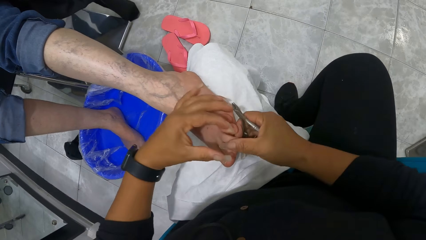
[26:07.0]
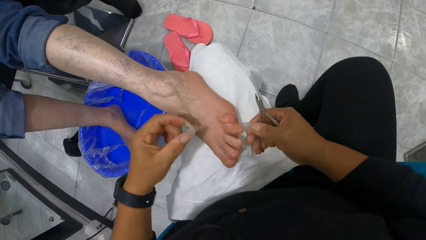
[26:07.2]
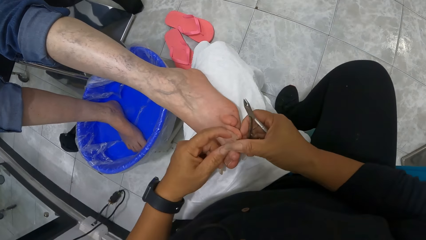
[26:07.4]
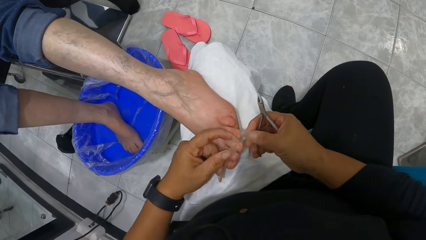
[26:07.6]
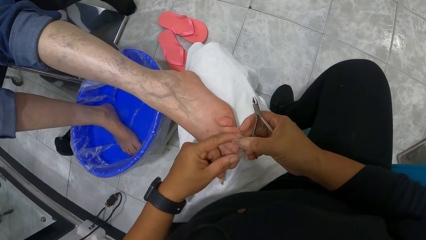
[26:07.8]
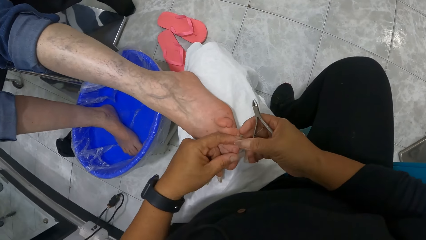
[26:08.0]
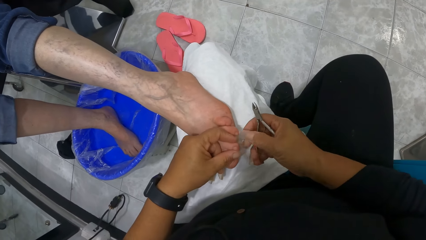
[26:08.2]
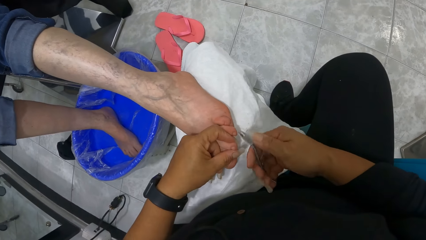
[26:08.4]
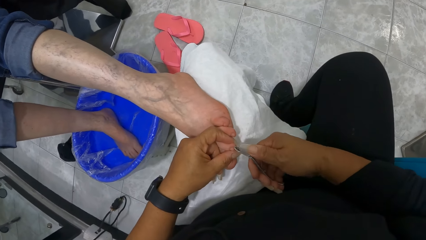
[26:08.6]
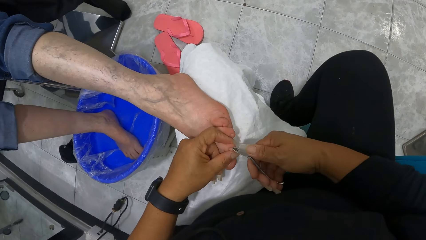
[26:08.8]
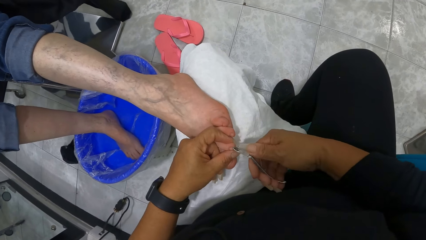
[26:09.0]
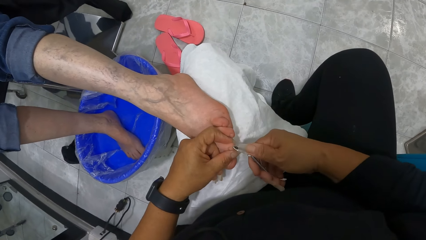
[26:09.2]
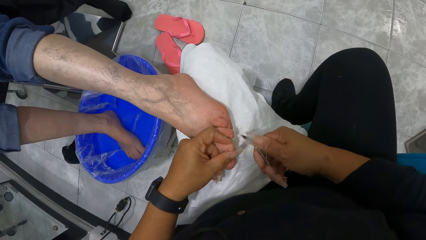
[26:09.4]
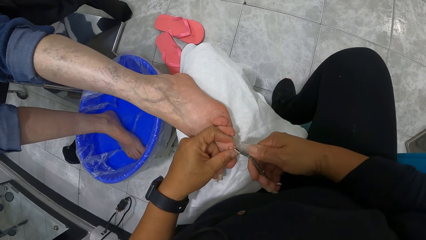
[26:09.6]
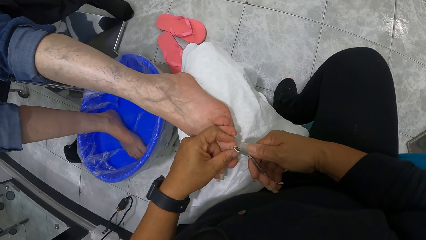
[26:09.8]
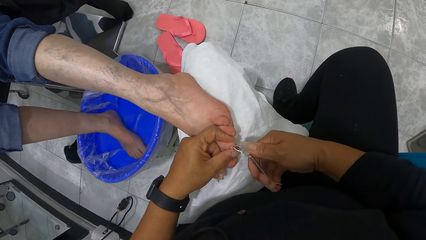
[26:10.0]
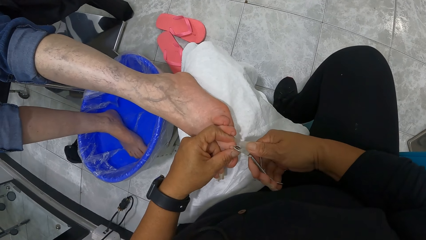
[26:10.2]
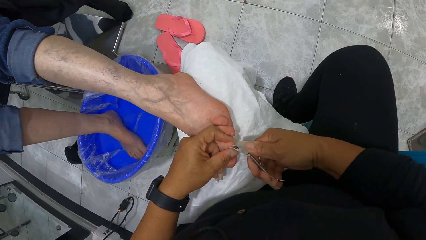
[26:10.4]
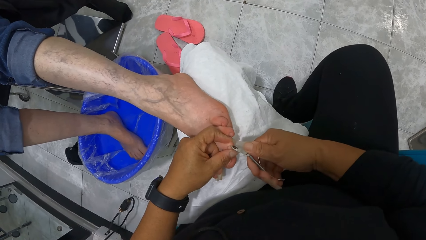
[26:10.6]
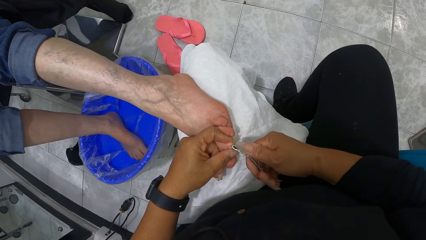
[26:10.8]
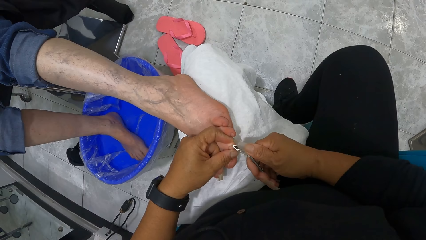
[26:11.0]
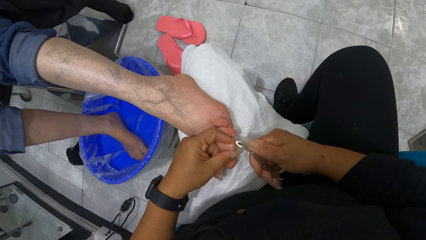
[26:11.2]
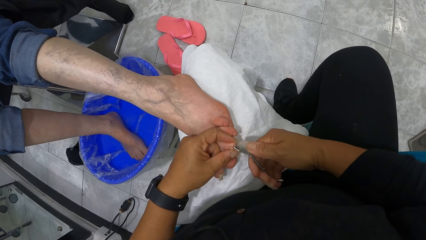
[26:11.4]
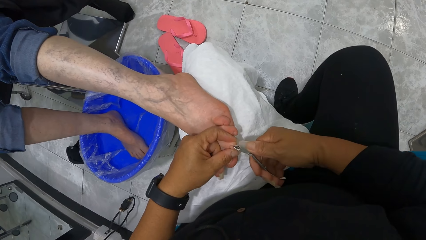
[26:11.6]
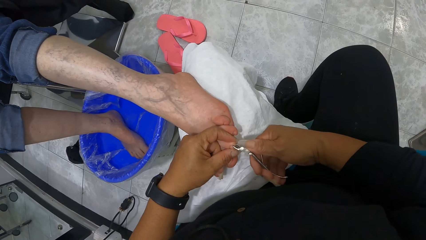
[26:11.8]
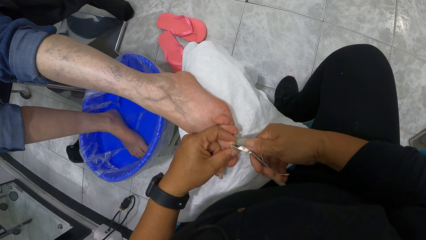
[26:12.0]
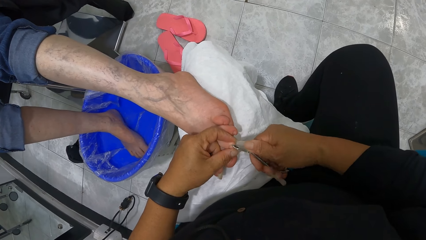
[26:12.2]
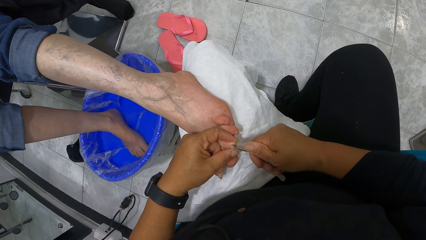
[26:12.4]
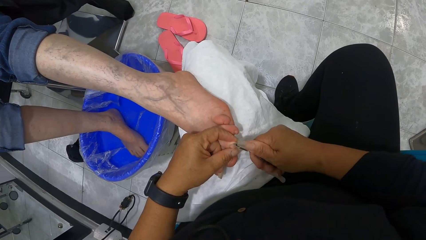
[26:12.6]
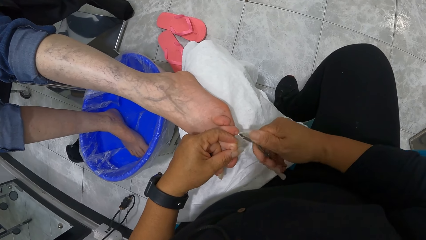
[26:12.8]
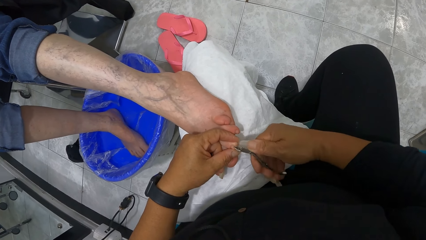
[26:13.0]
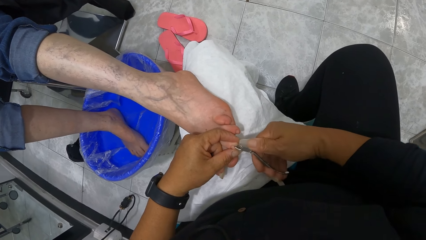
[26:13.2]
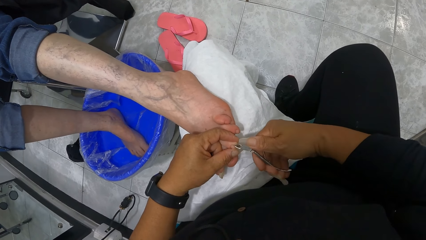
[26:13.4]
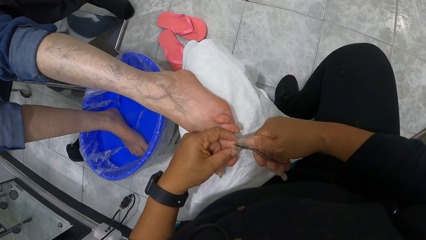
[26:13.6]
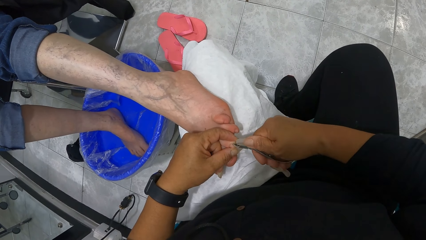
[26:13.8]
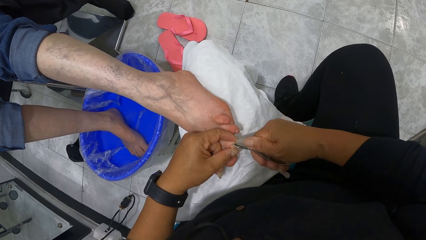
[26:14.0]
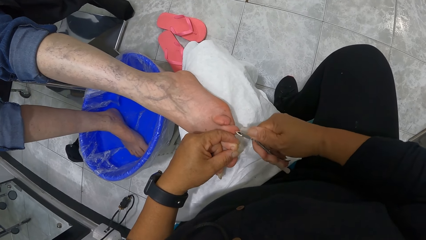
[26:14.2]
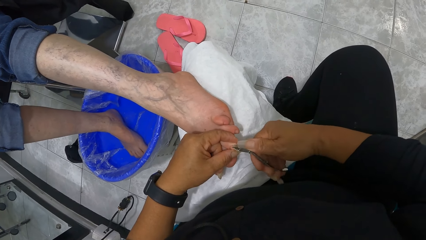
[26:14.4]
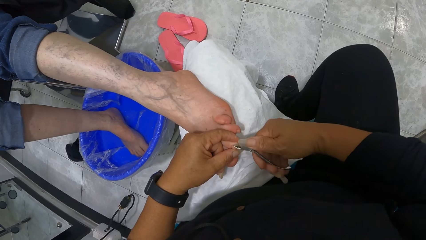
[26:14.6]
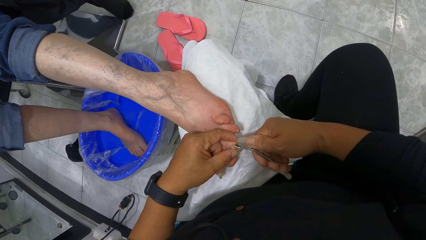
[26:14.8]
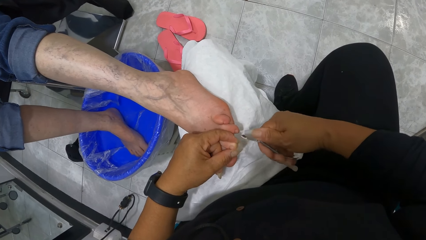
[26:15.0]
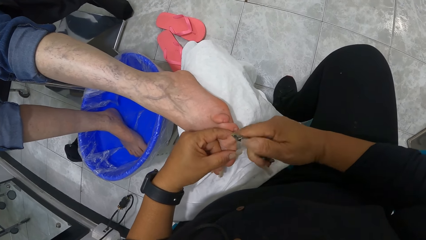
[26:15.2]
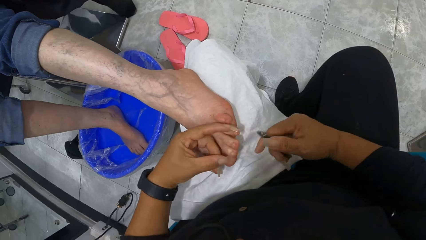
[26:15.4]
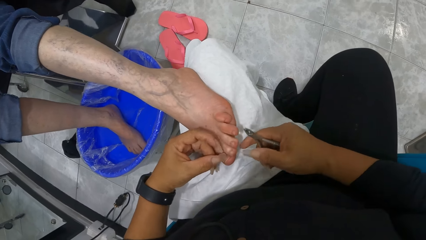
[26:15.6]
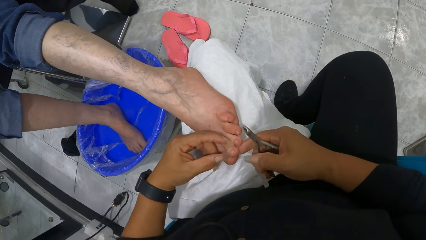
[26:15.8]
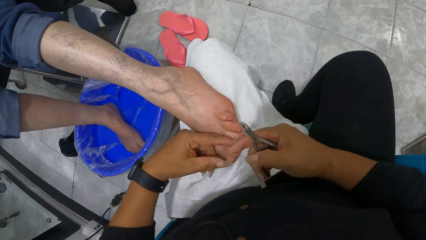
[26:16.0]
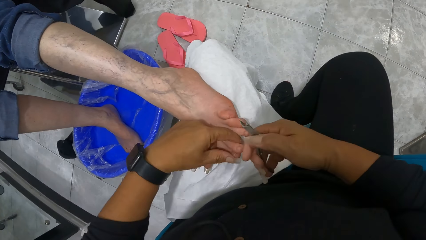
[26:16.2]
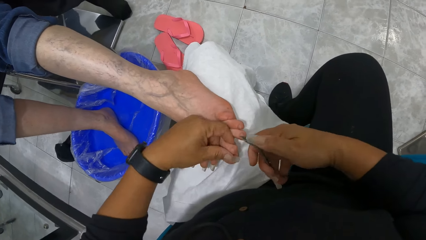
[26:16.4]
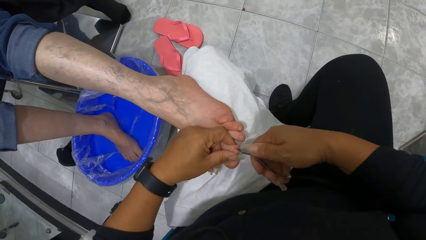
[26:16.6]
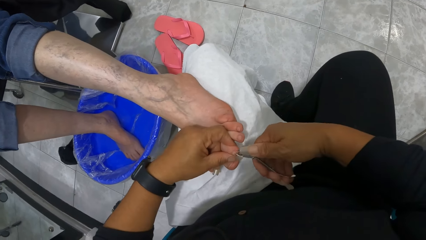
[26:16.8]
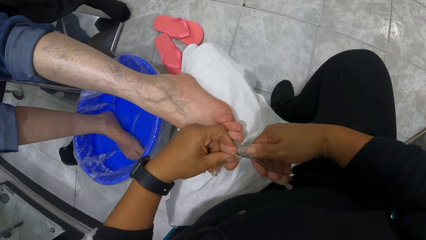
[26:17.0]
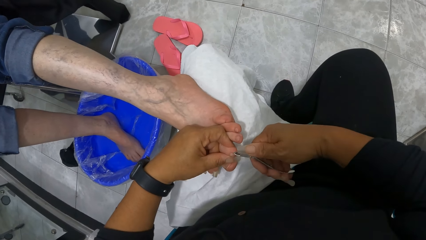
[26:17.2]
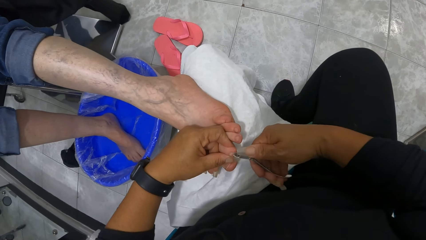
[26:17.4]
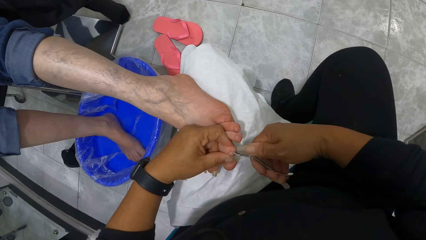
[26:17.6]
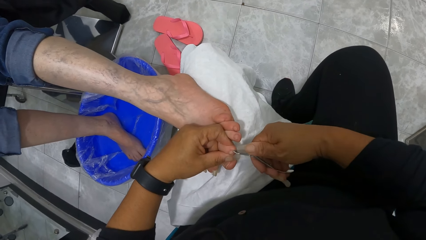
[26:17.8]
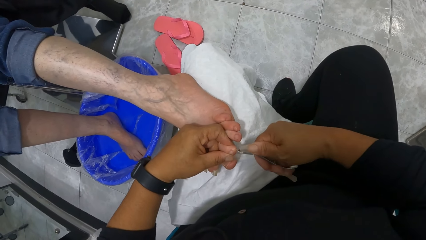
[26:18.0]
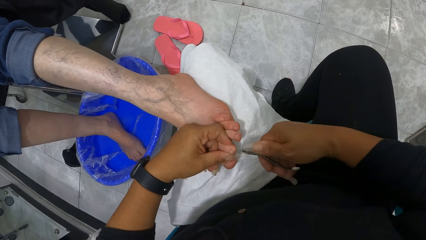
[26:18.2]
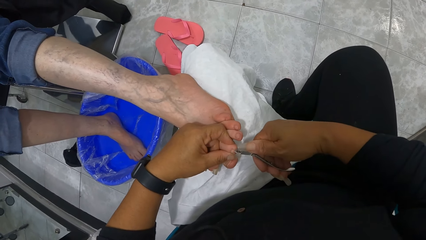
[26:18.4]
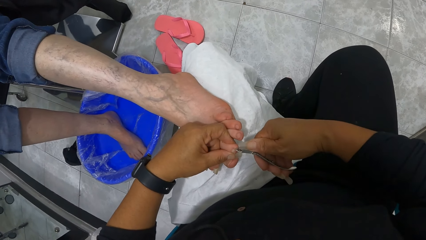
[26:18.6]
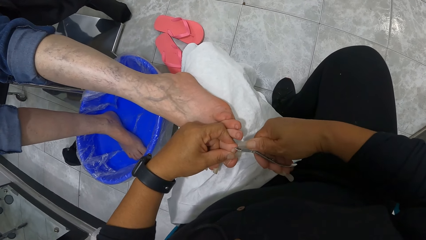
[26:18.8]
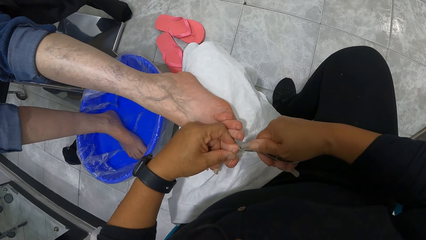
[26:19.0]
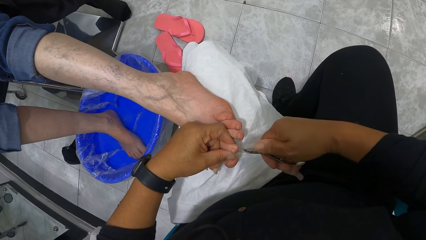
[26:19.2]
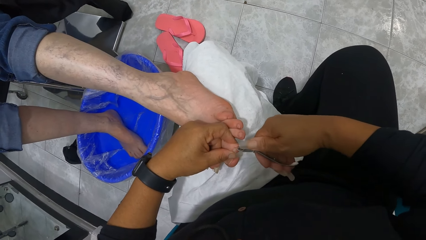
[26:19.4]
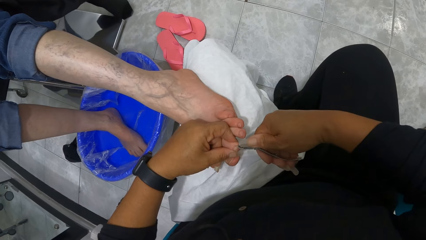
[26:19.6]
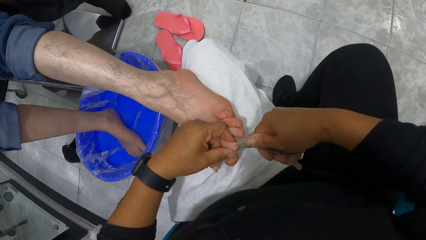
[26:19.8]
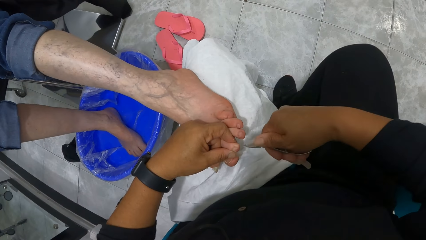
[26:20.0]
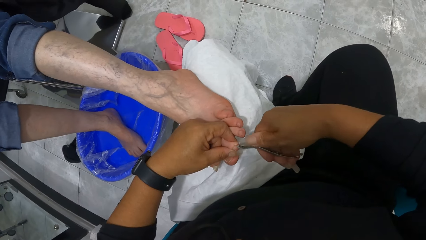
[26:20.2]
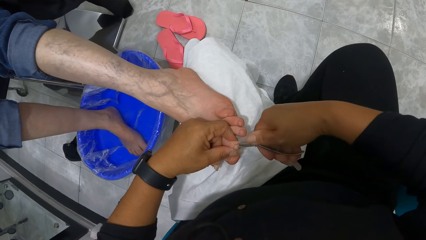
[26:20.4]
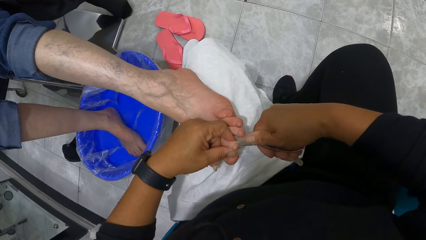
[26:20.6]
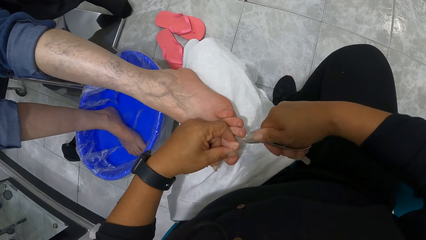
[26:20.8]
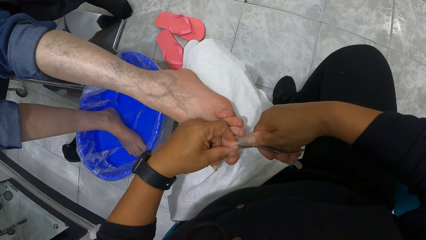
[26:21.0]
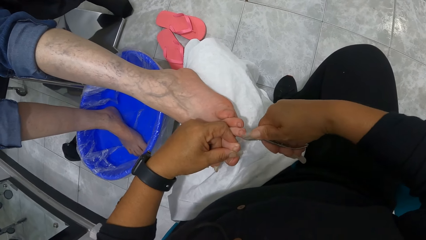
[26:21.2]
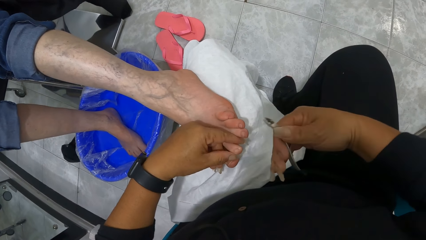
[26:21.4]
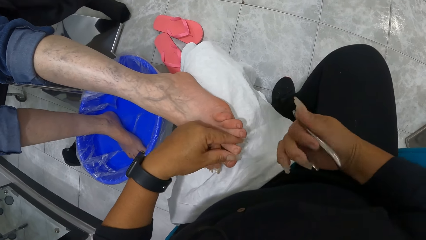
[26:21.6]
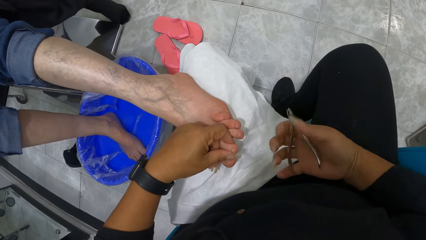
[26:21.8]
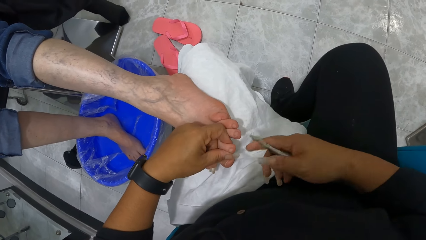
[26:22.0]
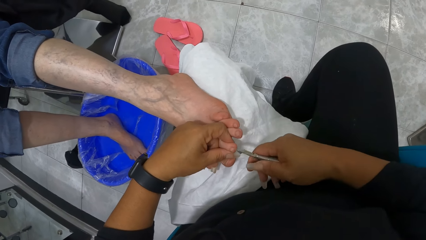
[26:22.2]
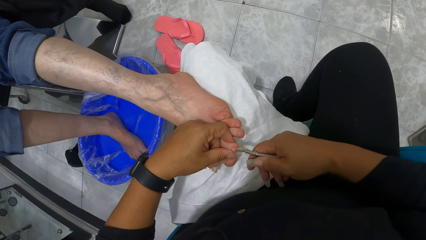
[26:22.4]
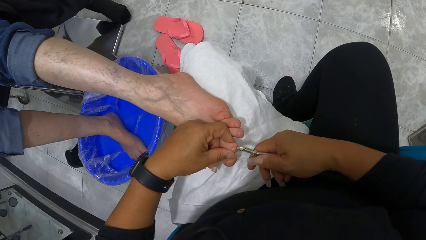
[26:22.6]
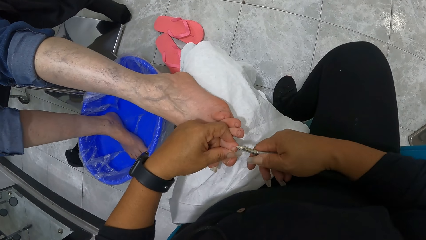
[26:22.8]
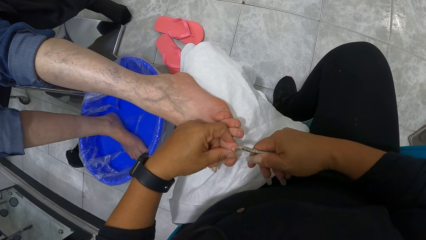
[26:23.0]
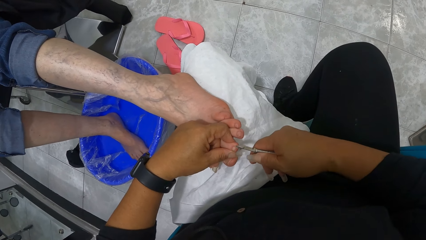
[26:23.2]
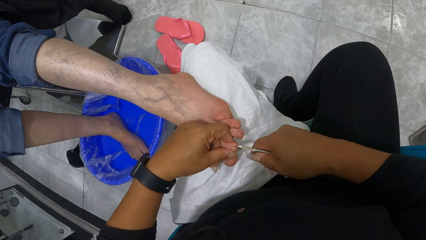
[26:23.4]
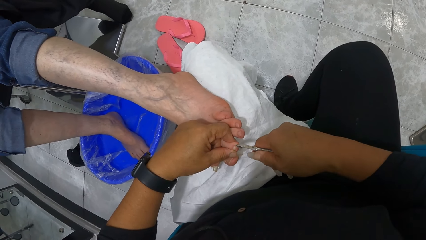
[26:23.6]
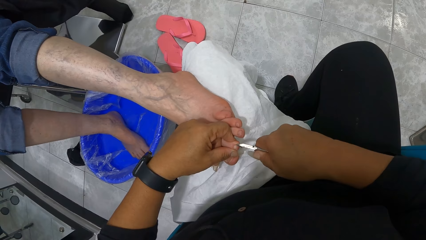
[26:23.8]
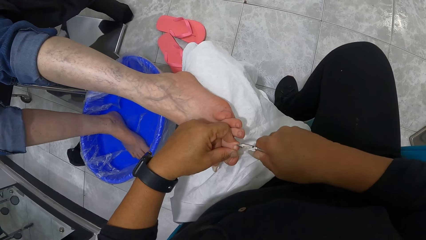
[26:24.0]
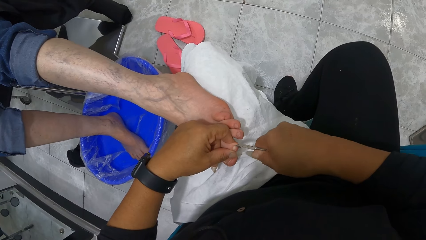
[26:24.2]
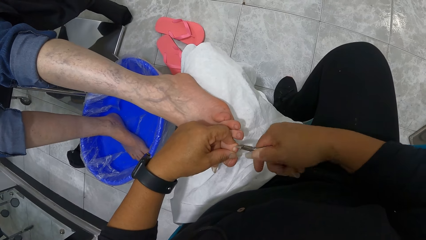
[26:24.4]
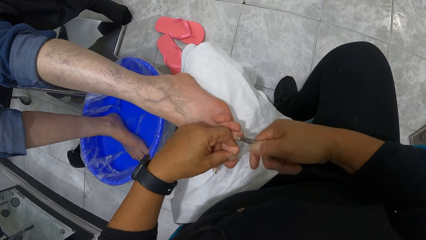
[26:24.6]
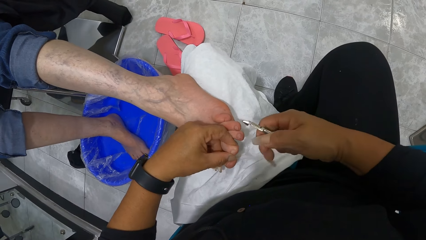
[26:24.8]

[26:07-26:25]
The camera wearer lifts her left hand from the toe. She cleans the toe with a finger of her right hand. She holds the toe with her left hand and nips the toe with the cuticle nipper with her right hand. She cleans the toe with her right hand. She lifts her left hand from the toe. She holds the leg. She lifts the toe with her right hand, holds the toe with her left hand, and nips the toe with the cuticle nipper with her right hand. She adjusts the cuticle nipper on the hand with her right hand. She nips the toe with the cuticle nipper with her right hand.
